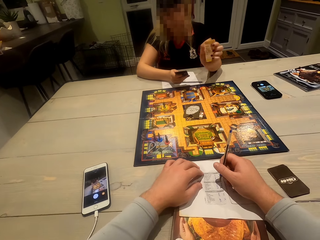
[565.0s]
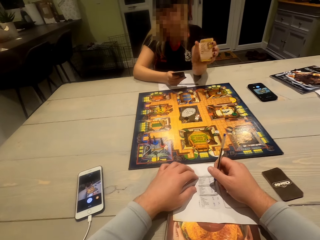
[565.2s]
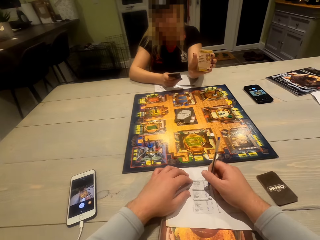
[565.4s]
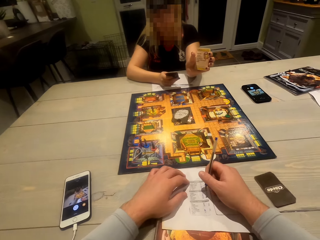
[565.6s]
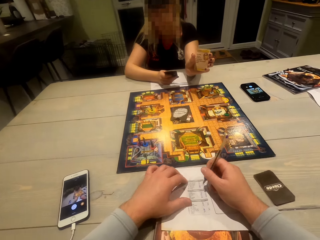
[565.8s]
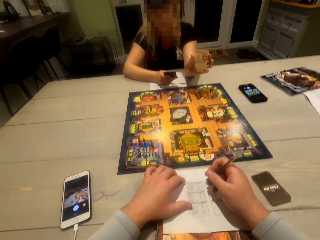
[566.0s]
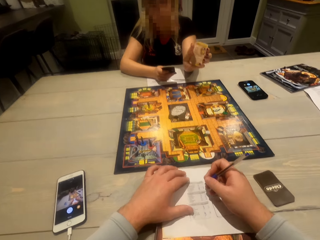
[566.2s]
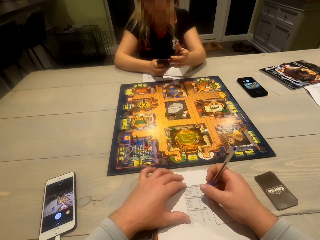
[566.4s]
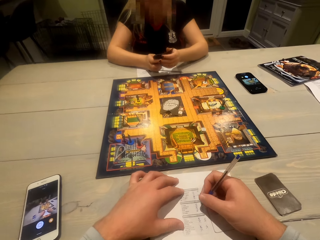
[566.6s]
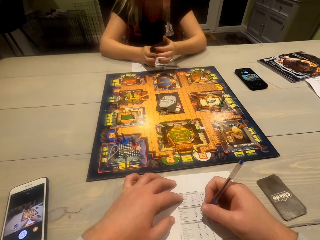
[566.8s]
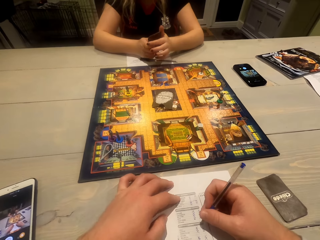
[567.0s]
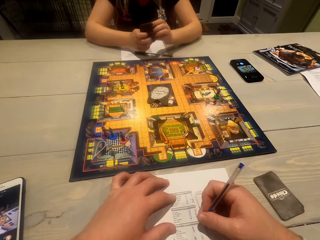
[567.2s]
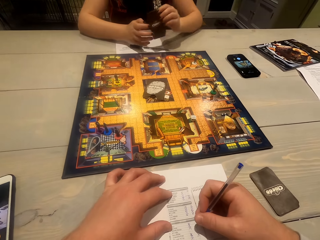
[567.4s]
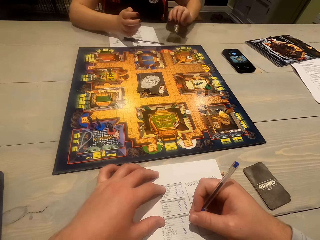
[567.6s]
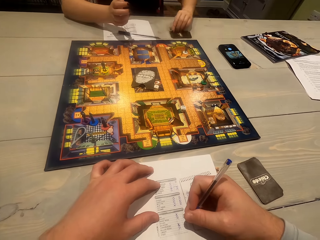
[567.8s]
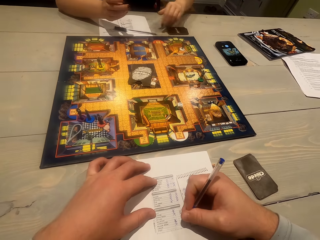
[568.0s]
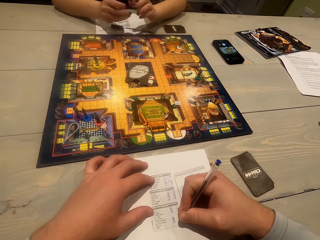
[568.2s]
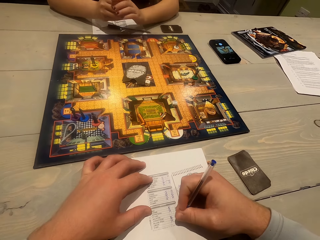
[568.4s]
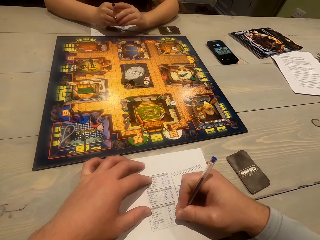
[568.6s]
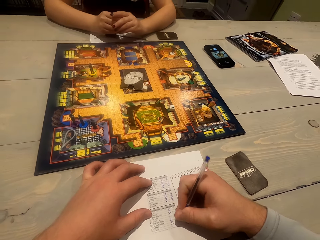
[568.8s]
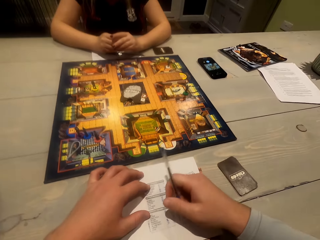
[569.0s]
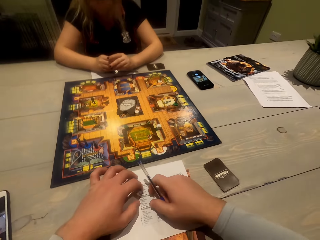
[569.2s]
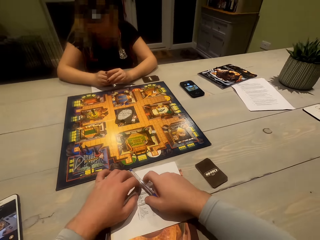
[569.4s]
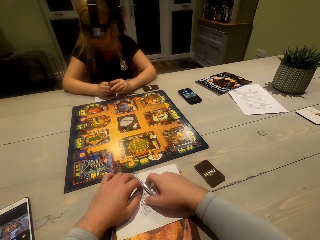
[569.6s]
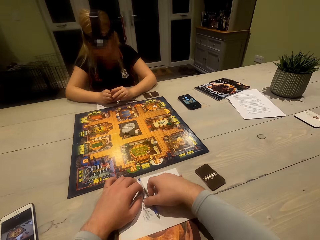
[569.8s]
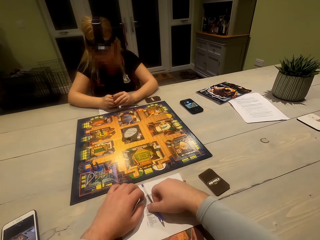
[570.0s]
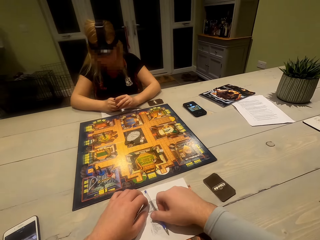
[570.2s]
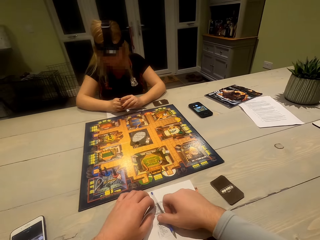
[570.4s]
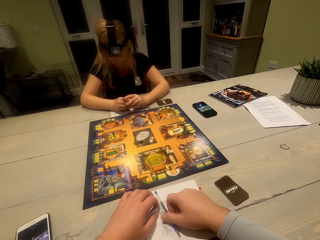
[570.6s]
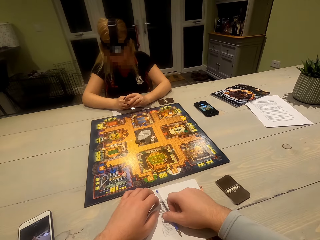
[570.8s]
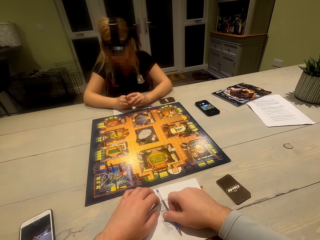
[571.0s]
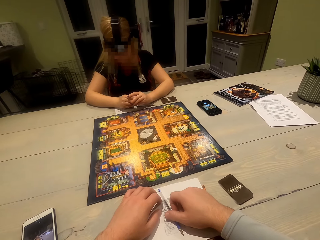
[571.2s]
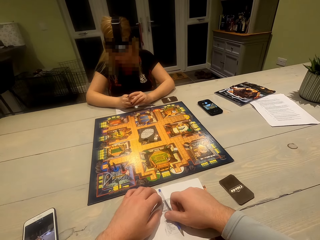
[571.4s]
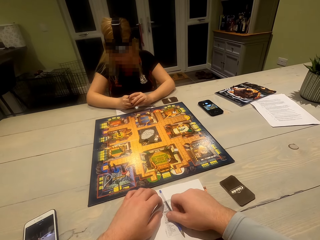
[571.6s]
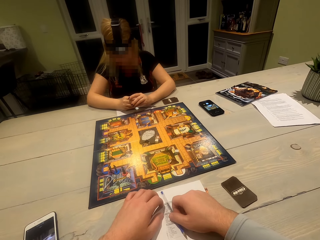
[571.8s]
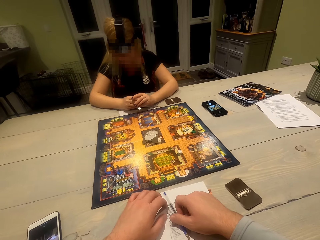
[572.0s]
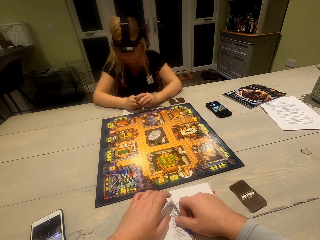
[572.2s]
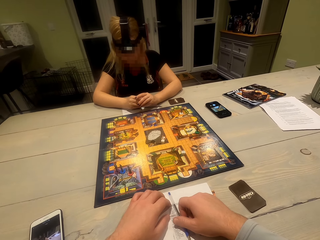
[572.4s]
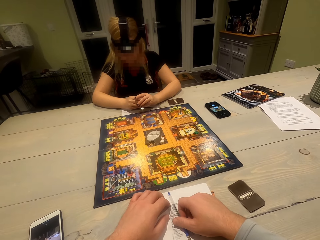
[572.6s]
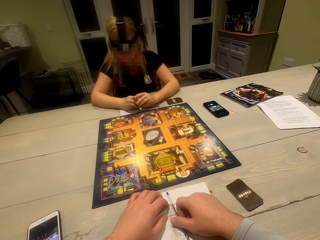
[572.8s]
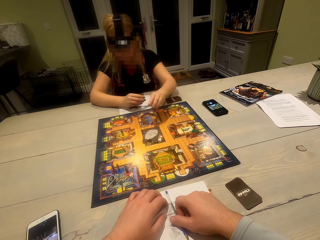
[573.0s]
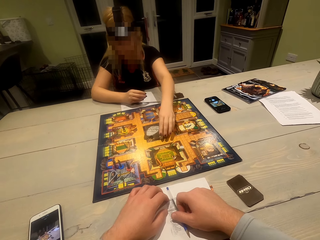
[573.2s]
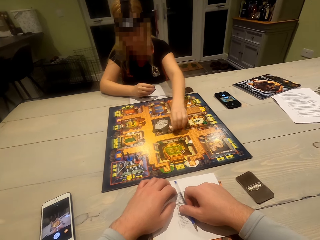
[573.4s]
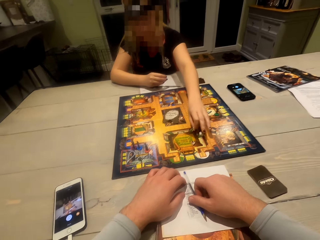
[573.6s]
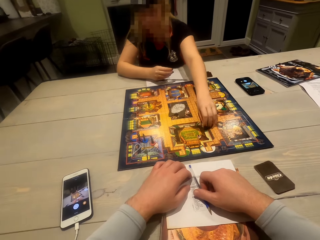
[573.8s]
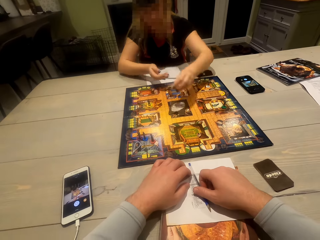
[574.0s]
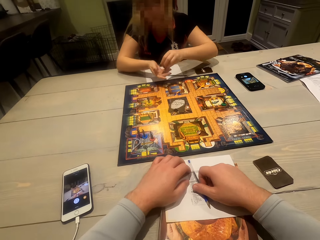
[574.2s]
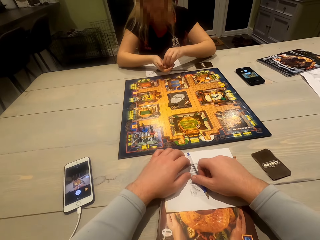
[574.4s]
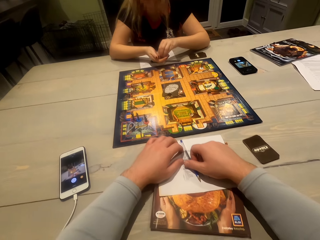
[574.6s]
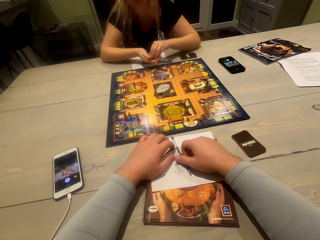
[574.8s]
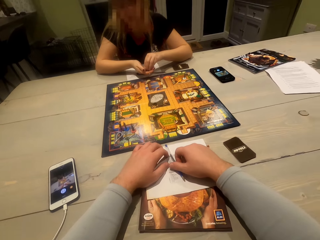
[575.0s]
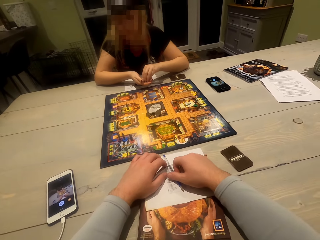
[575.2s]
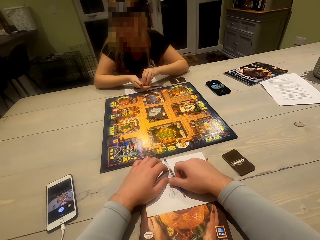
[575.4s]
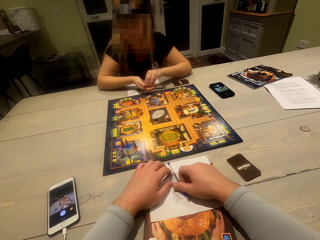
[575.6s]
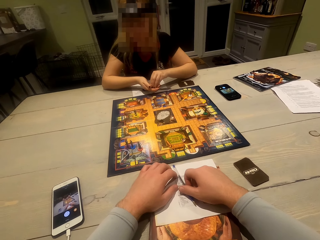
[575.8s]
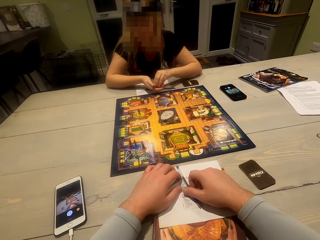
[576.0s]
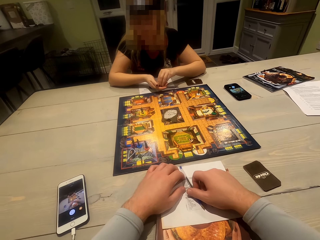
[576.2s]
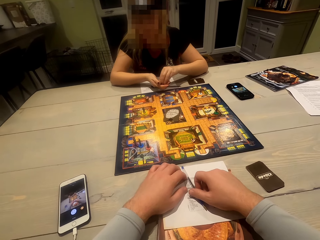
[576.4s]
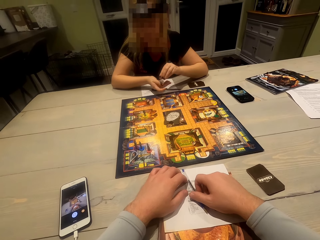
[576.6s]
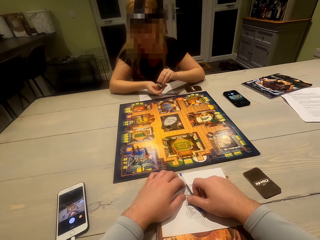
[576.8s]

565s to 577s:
A woman shows the camera wearer a card. The camera wearer looks around. The woman holds cards, adjusts the cards, and puts the cards on the table. The camera wearer writes on a paper with a pen. They put the pen on the paper and look around. The woman picks the dice on the board and adjusts the dice in the hands.

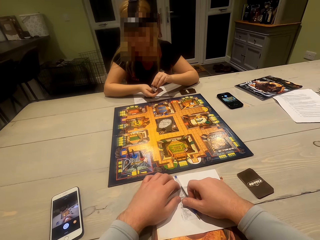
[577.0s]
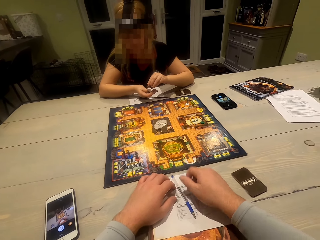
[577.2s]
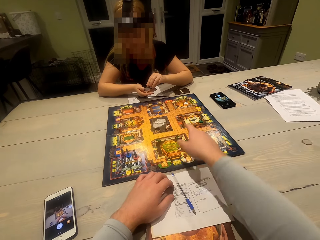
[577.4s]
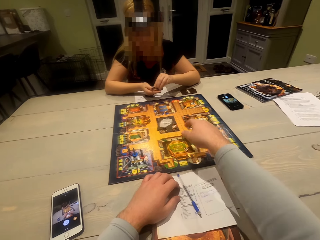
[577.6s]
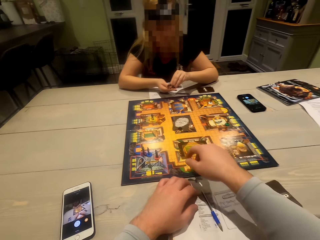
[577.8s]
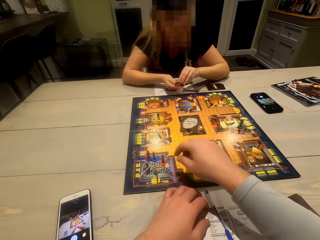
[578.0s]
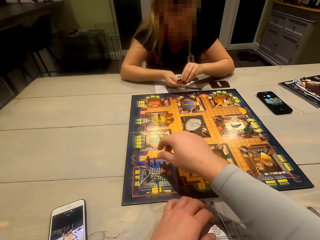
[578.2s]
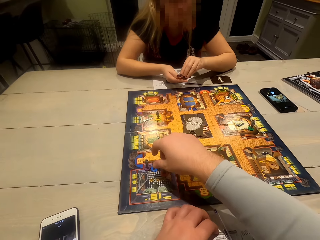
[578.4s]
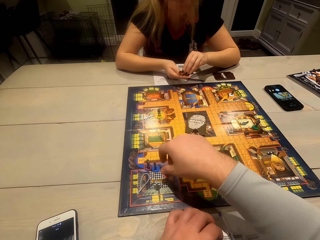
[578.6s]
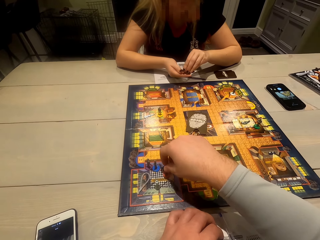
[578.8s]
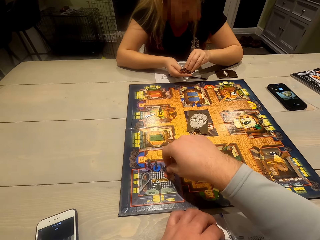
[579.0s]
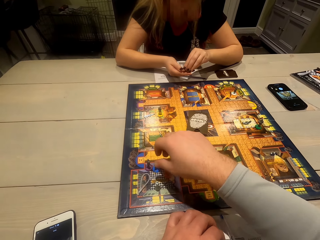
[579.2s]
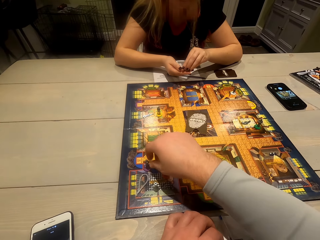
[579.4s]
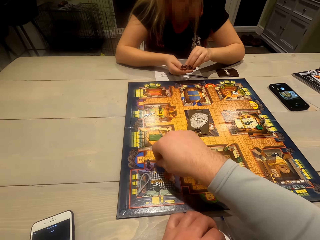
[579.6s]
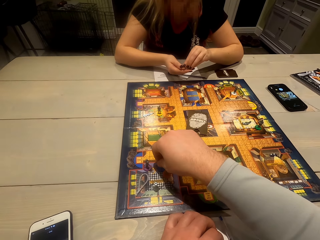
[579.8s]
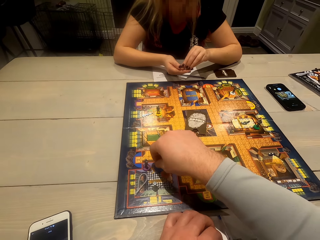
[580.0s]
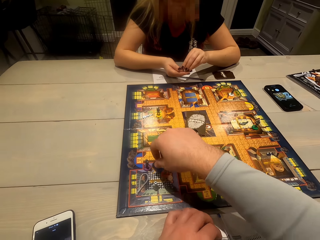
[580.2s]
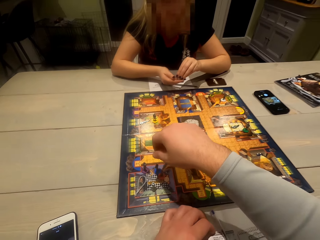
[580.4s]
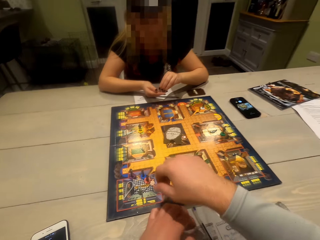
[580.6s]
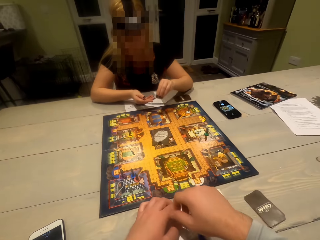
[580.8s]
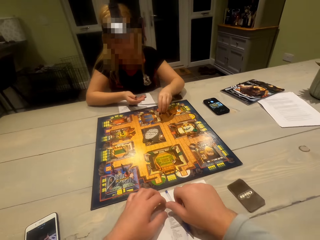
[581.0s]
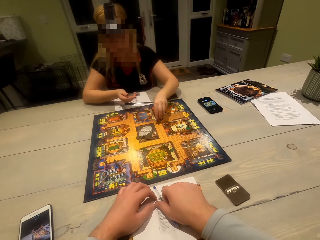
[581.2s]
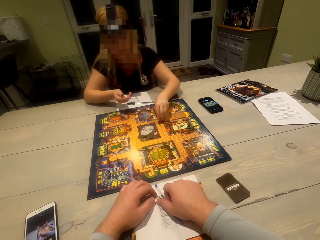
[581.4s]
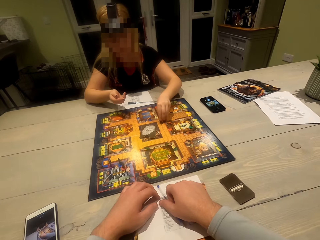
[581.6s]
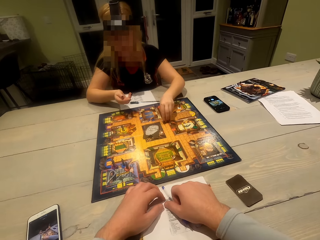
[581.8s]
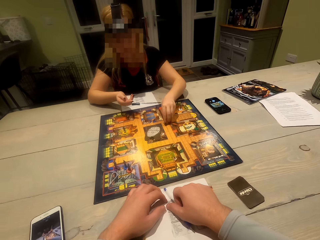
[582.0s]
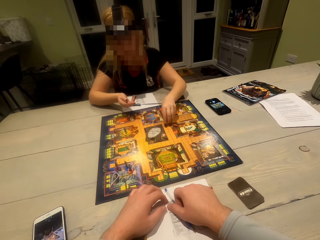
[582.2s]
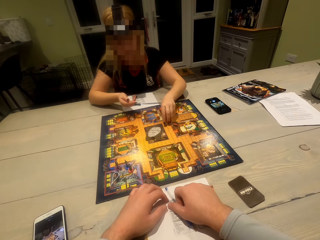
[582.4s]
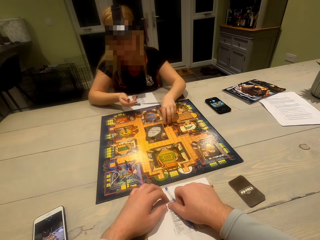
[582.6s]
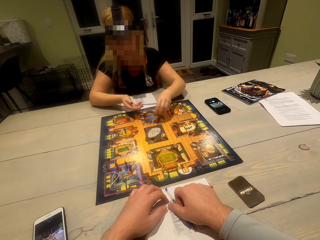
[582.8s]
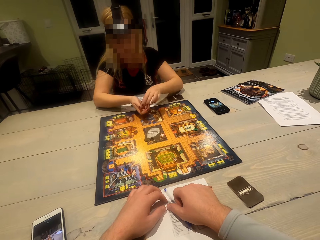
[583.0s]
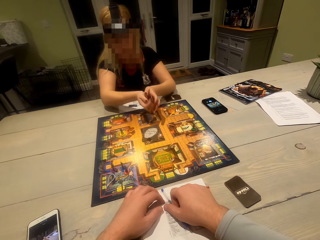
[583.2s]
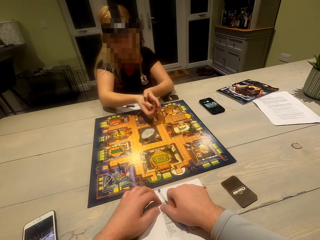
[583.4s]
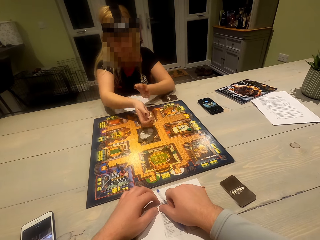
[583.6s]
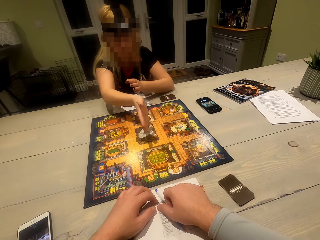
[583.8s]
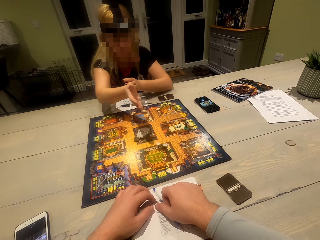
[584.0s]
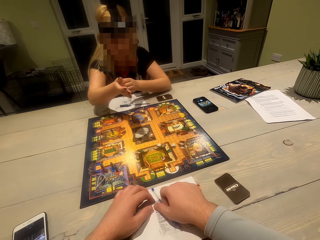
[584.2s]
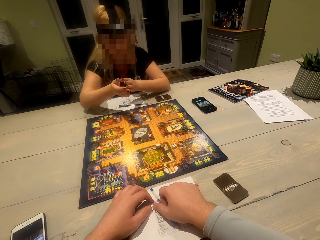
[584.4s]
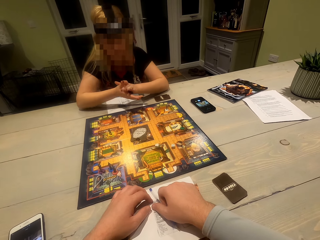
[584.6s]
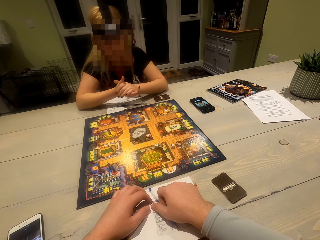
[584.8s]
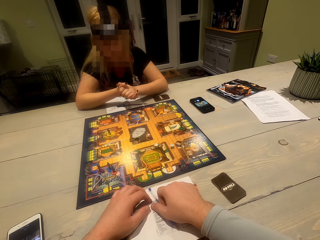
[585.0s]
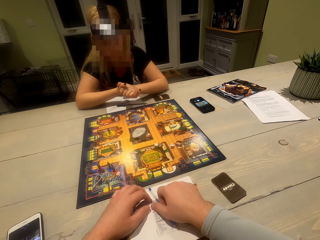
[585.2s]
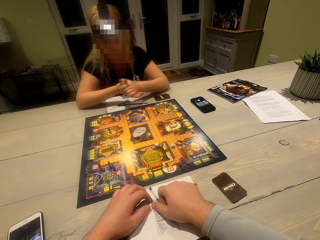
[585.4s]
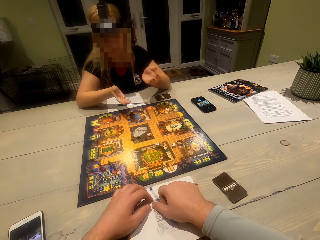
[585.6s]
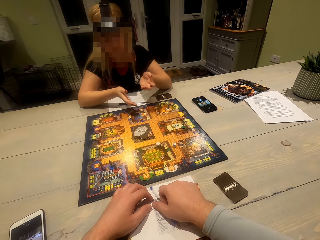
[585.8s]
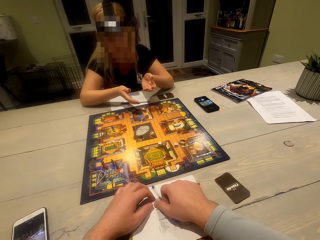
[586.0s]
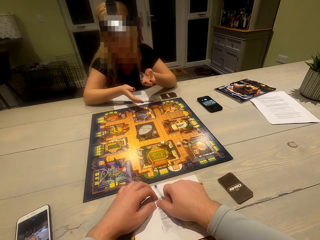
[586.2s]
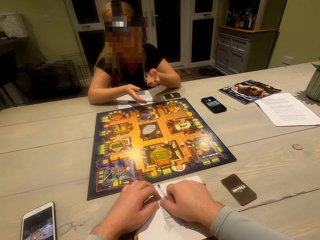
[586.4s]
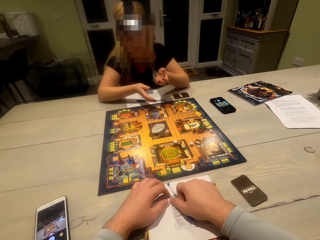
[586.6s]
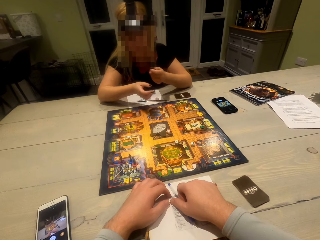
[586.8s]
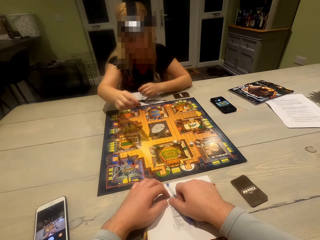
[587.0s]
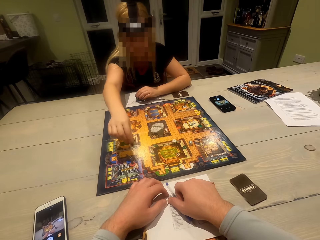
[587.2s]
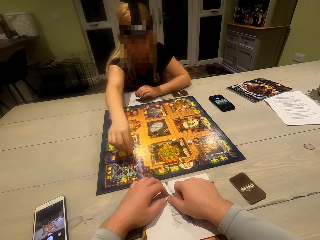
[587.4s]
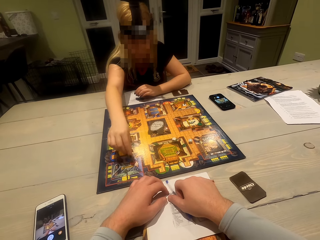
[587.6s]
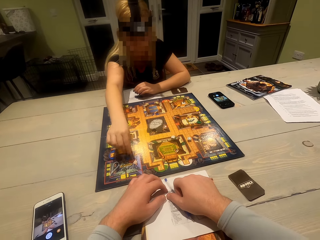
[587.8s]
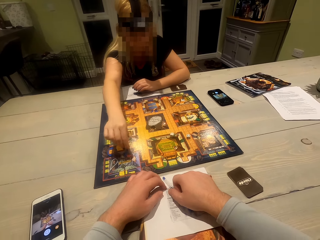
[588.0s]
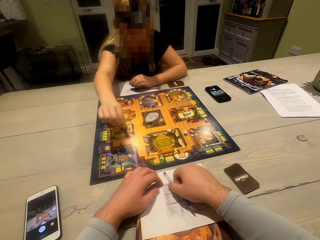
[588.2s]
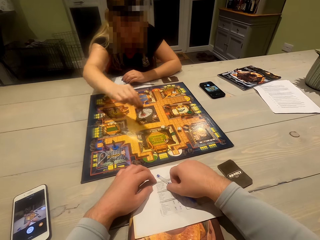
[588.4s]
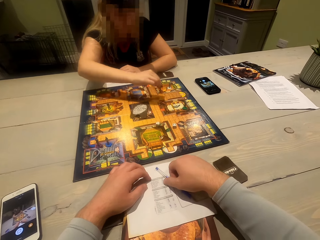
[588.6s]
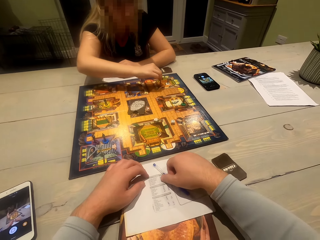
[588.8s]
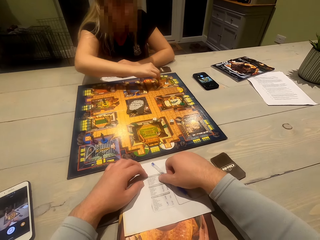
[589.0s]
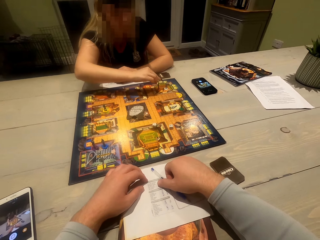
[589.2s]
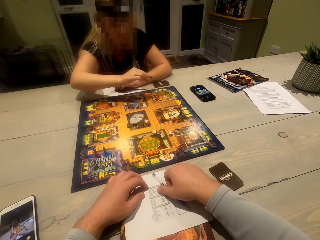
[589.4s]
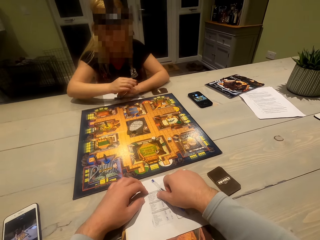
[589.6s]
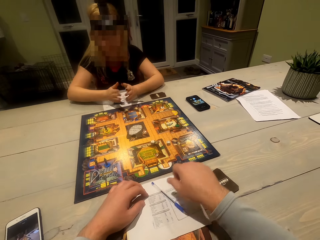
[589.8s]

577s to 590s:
The camera wearer uses gestures. They point towards the board. They adjust tokens on the table. A woman holds the dice on the board. The woman directs the dice towards the board. The camera wearer looks around. The woman shakes the dice, rolls the dice, and puts the dice on the board. The woman clasps hands and gestures with hands. The woman moves a token on the board. The woman picks something on the board. The camera wearer moves the pen. The woman puts something on the board. The camera wearer looks around.
